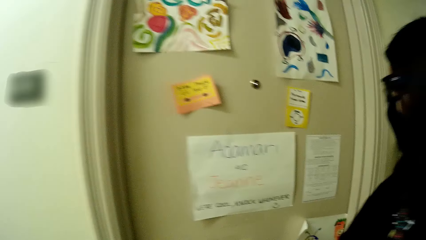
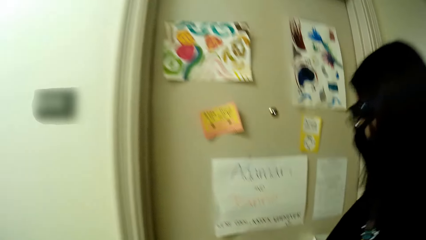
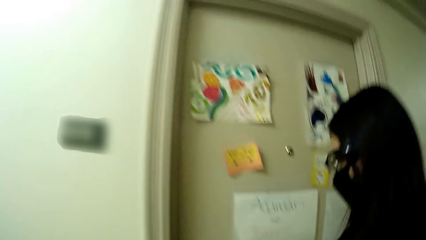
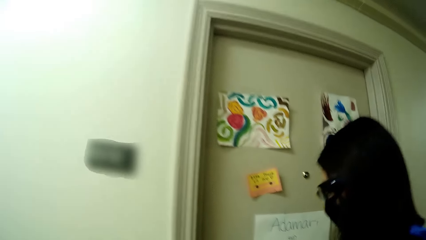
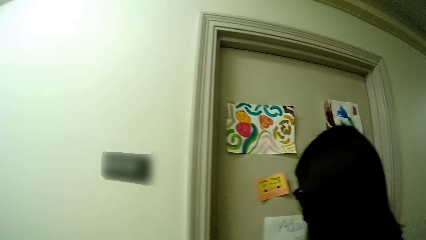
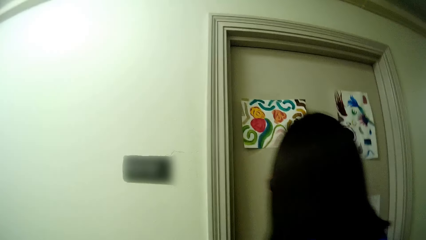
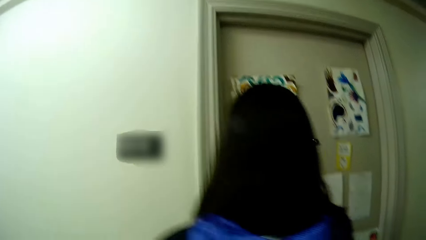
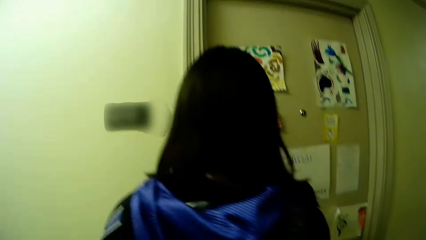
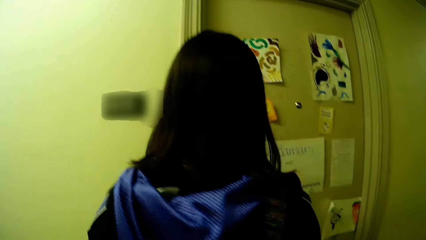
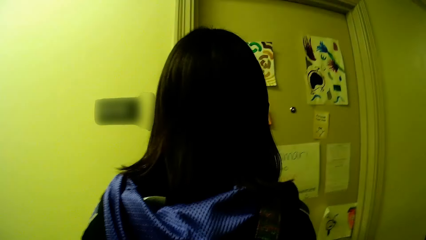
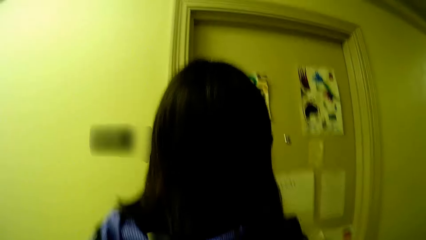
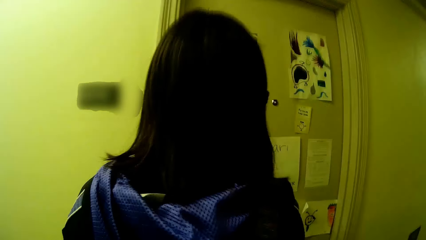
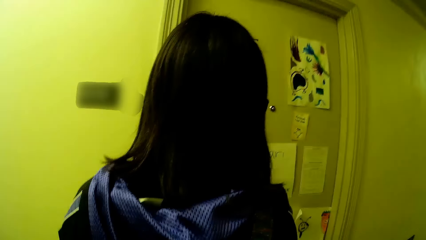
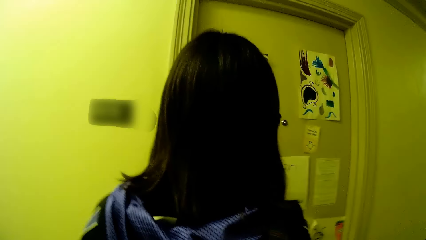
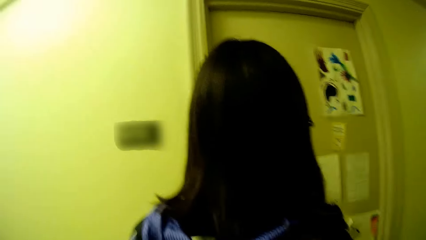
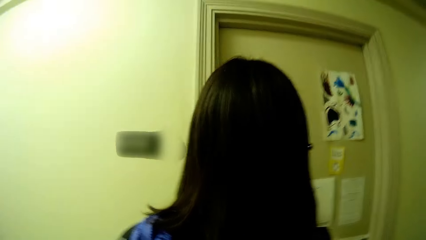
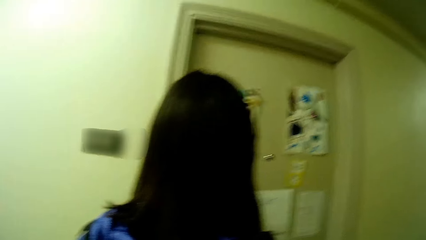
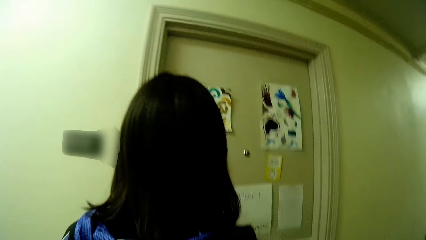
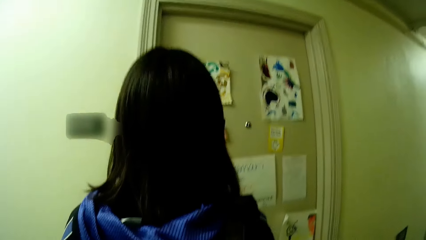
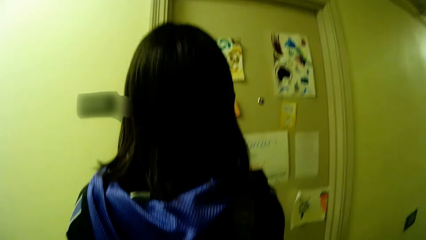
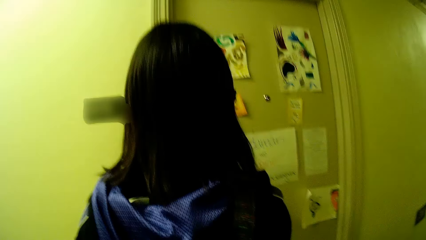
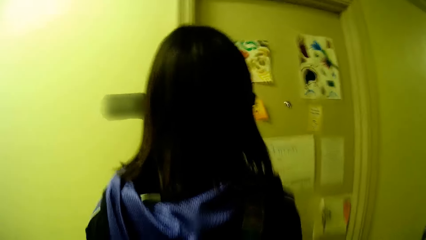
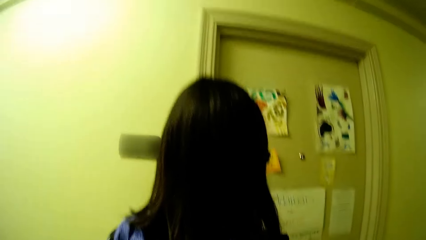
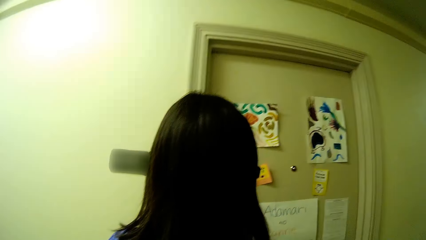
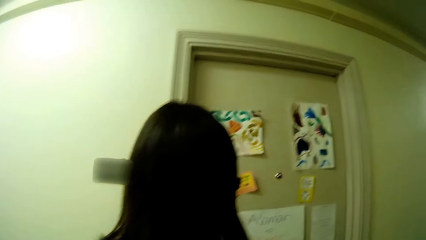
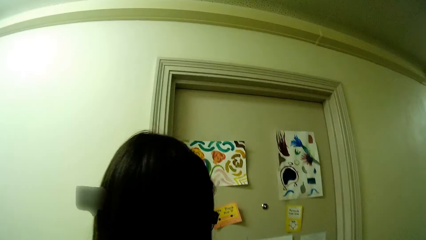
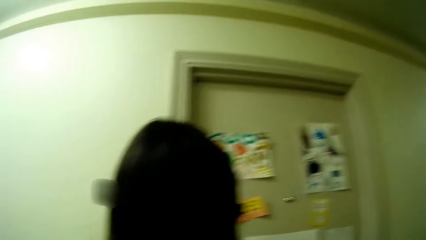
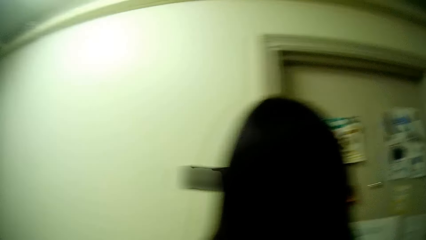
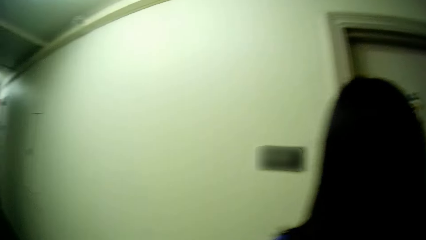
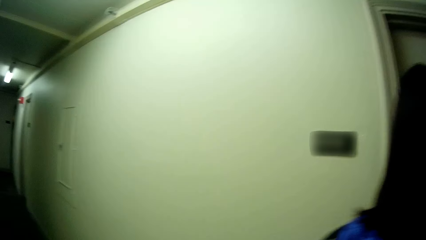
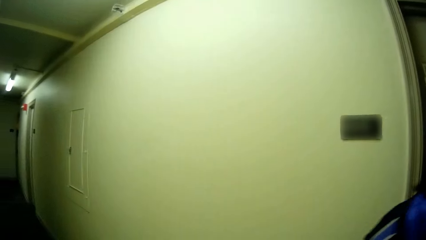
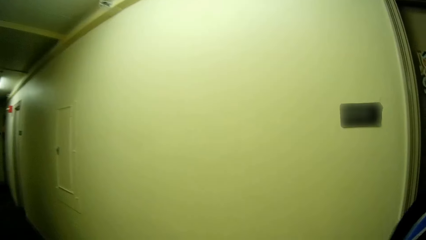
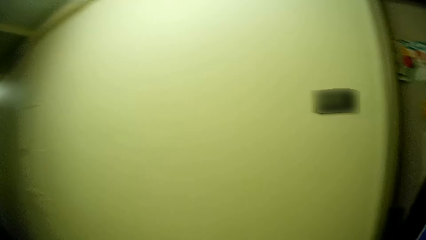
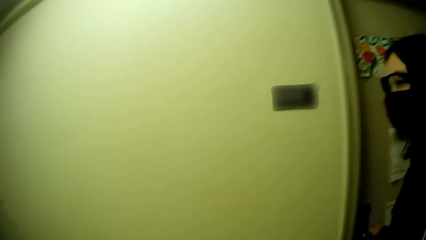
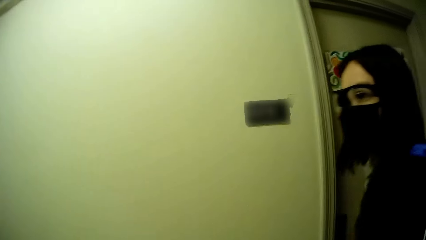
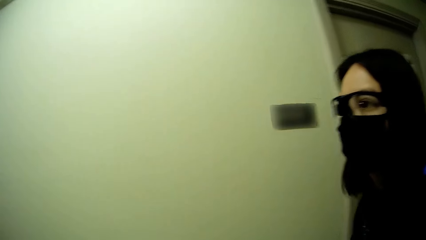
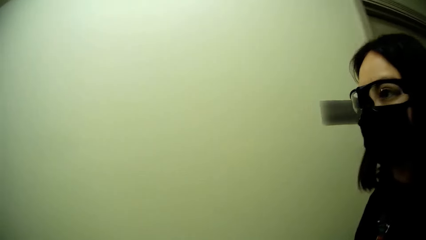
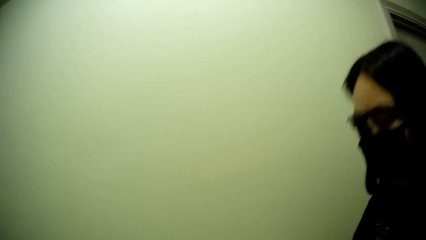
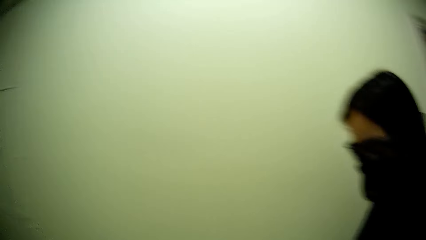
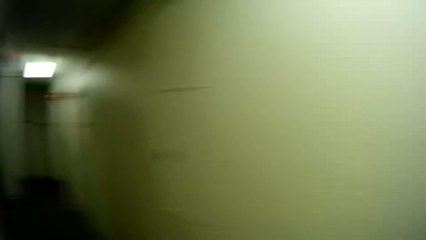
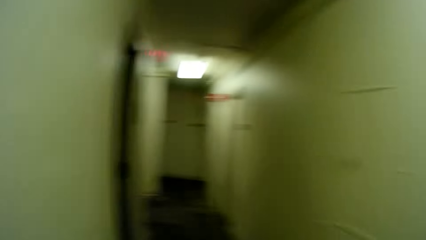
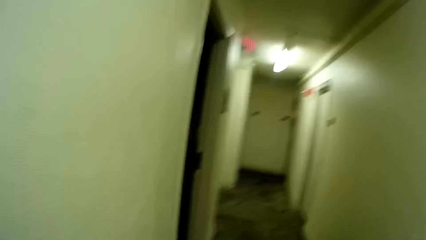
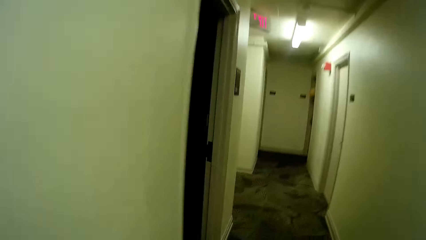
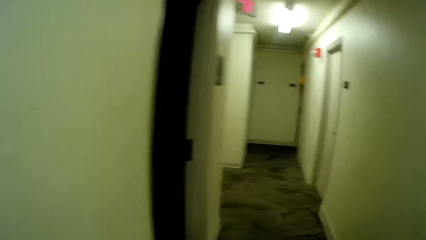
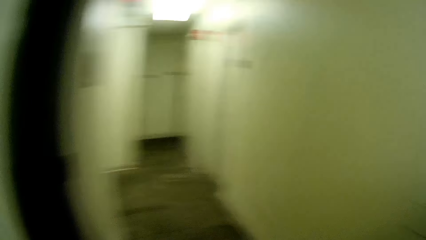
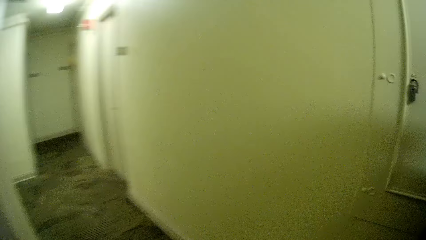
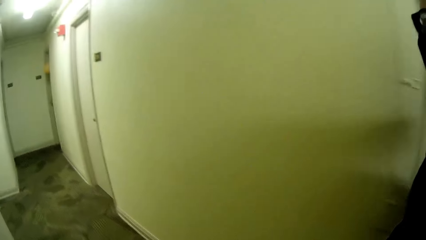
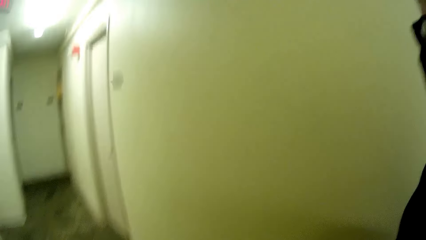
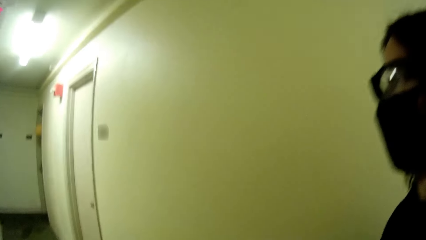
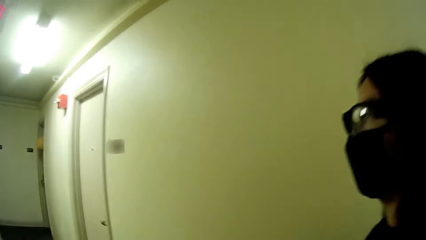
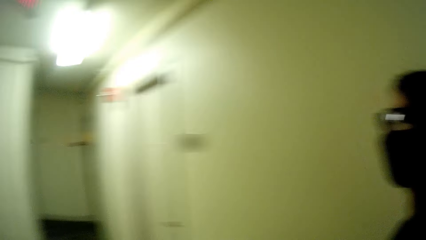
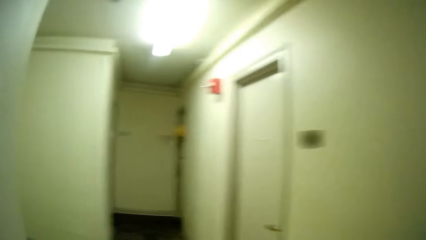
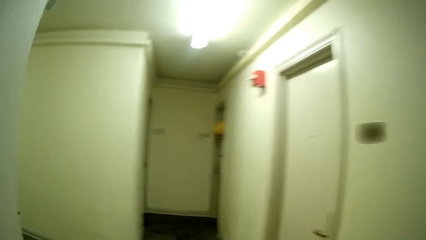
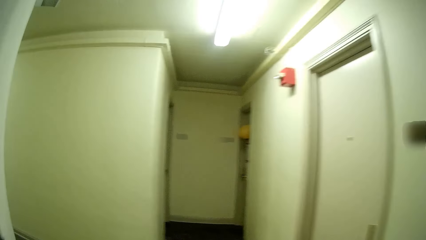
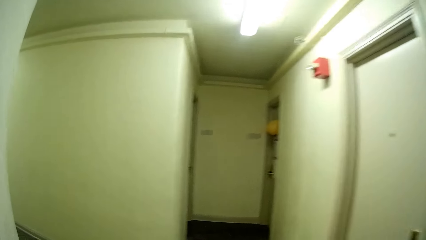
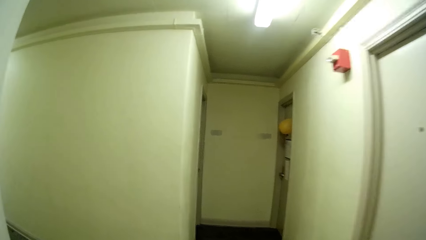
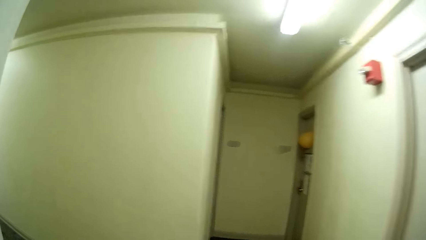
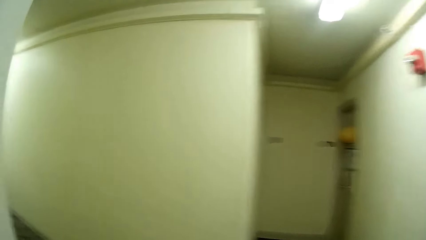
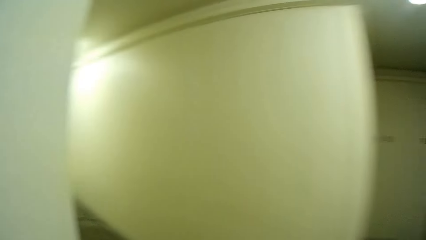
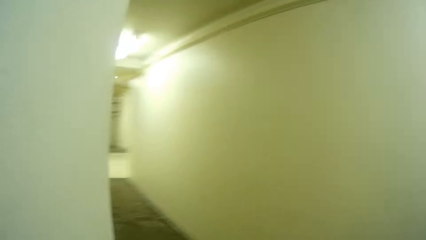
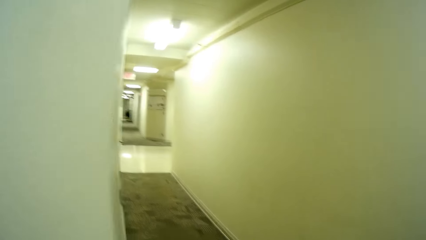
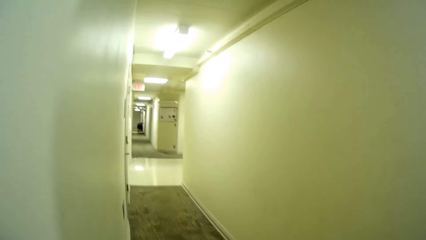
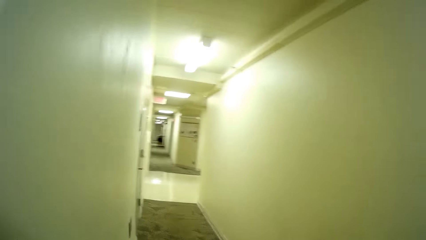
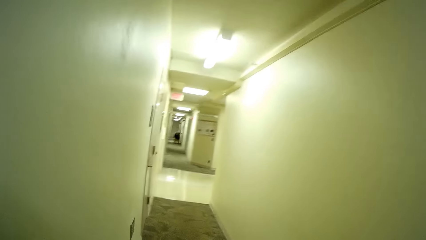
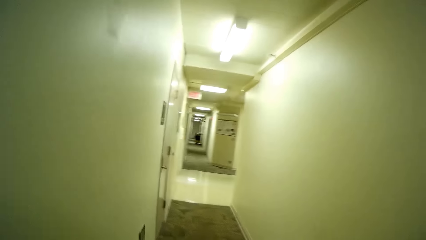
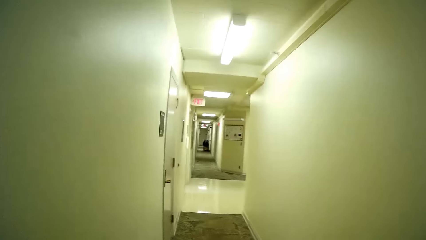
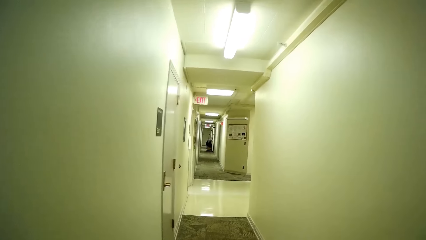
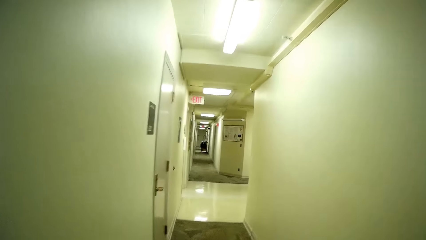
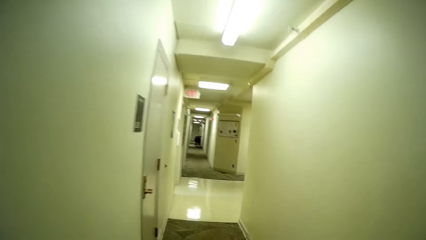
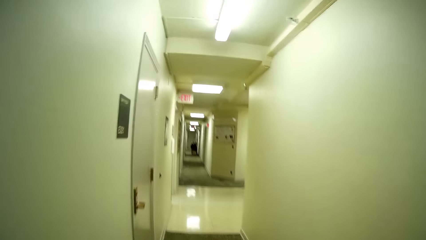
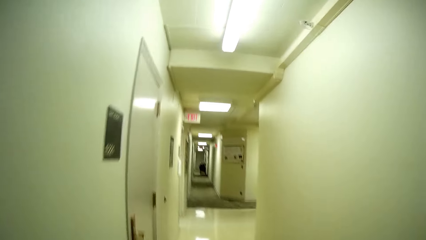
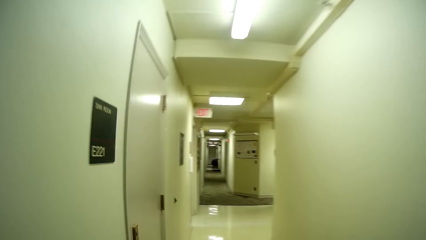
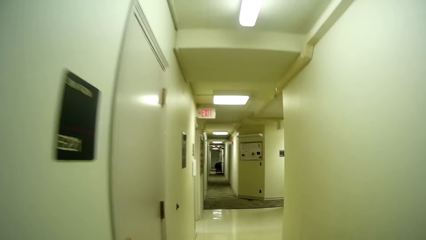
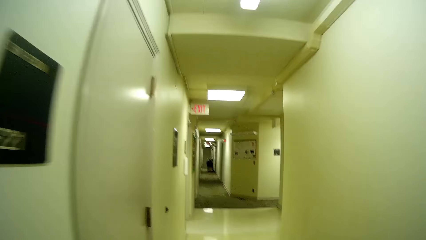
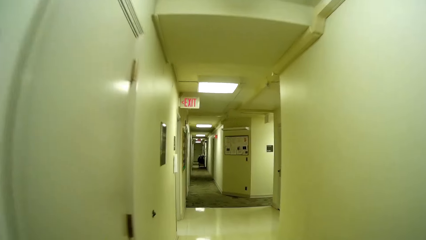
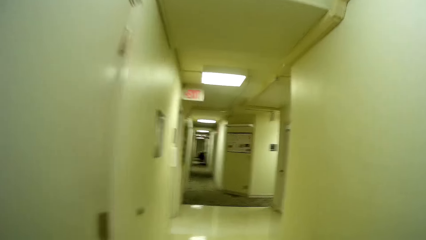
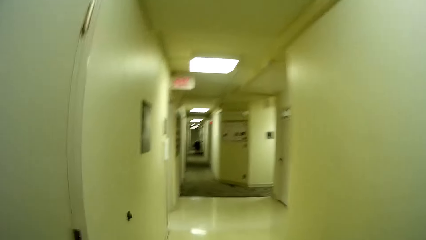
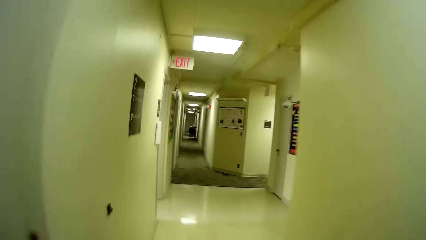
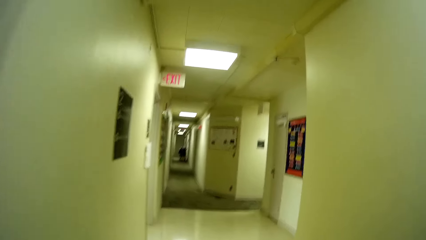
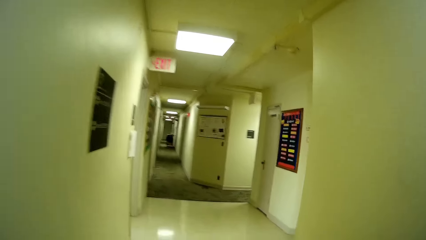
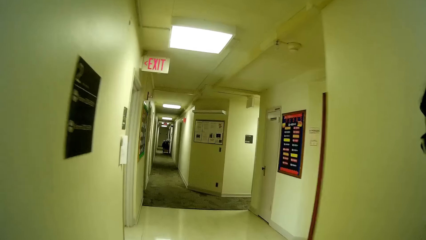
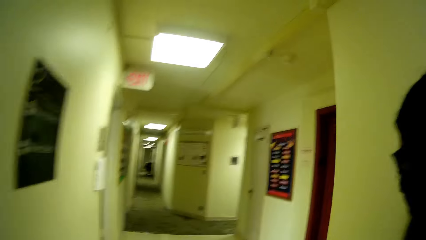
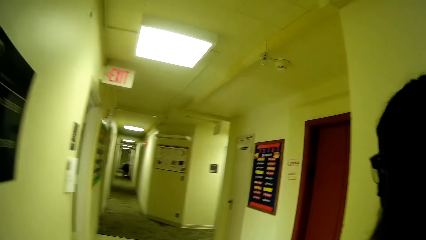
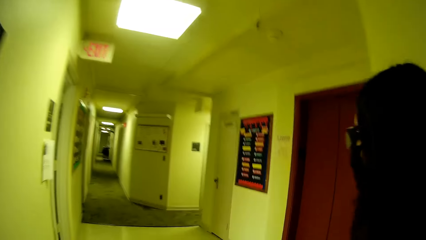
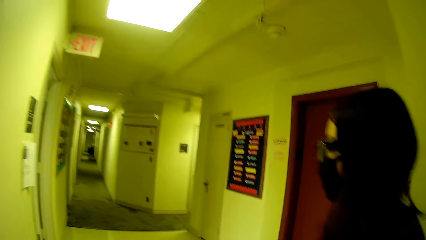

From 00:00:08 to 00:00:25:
The woman locks the door with a key in her right hand. The camera wearer walks along the corridor.
